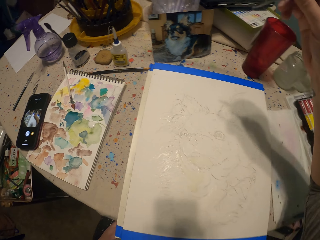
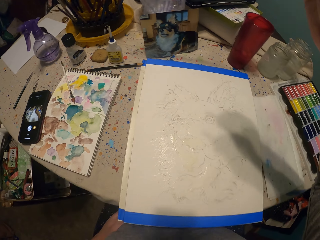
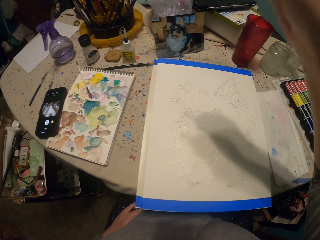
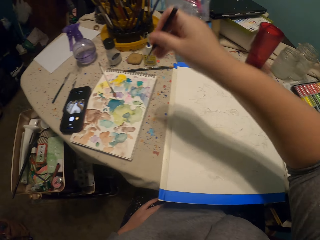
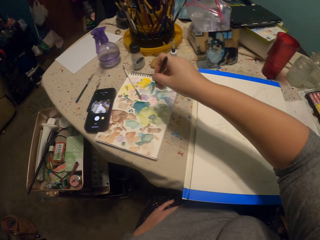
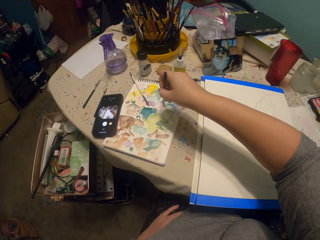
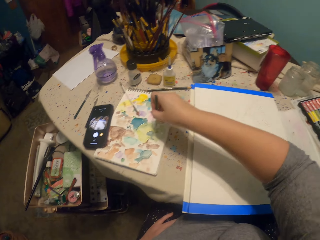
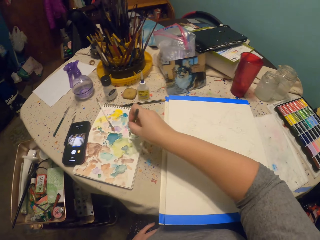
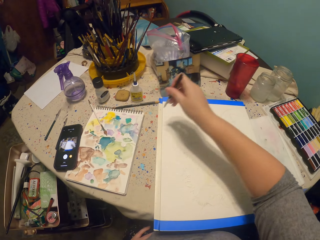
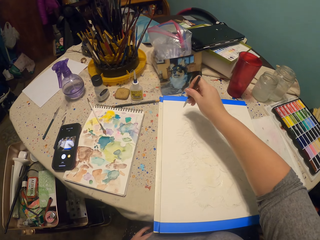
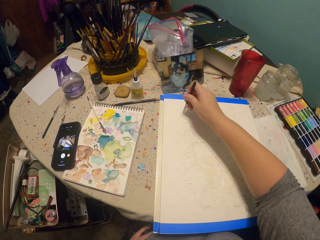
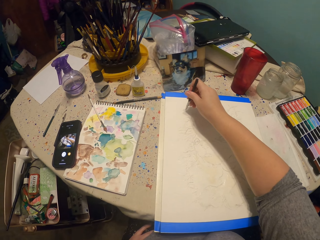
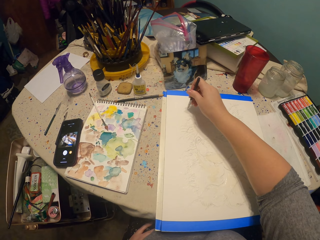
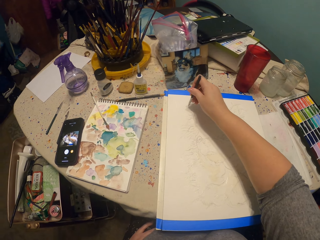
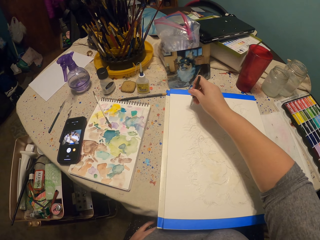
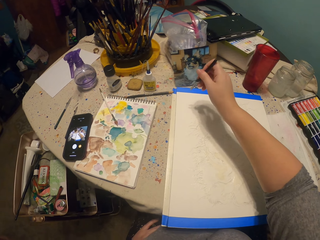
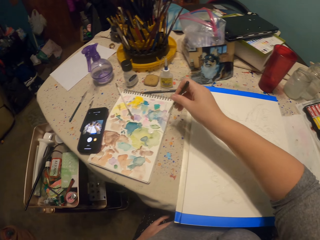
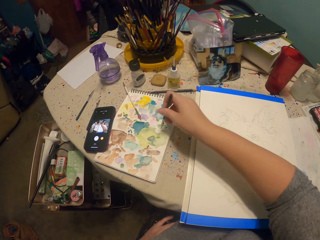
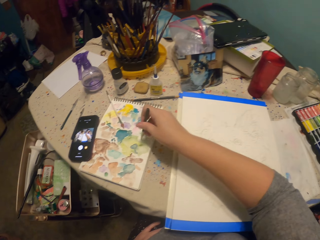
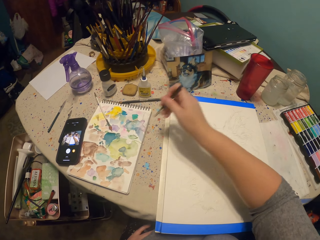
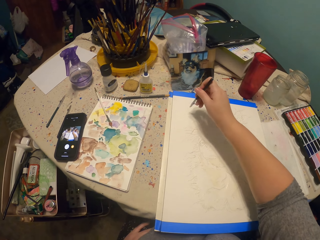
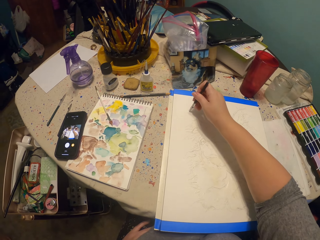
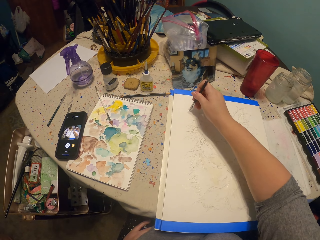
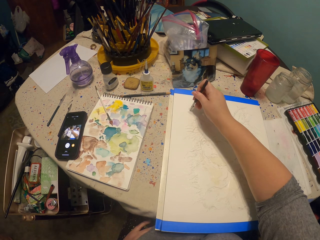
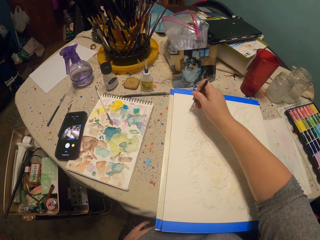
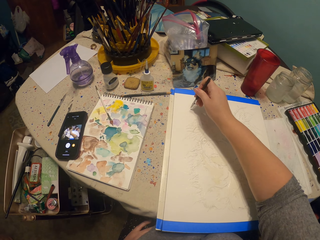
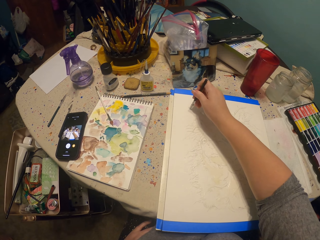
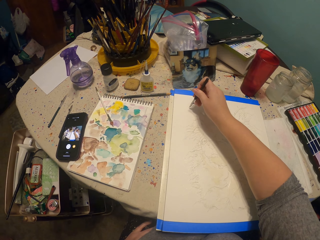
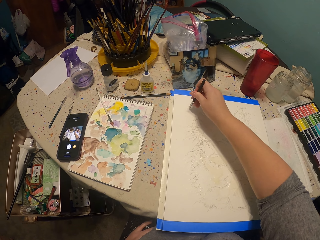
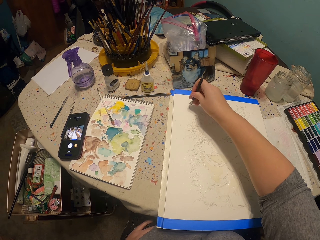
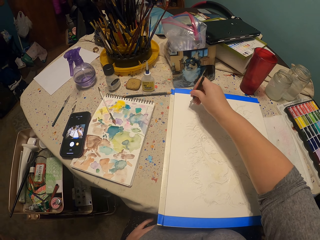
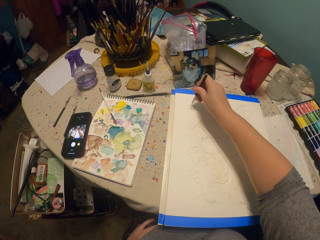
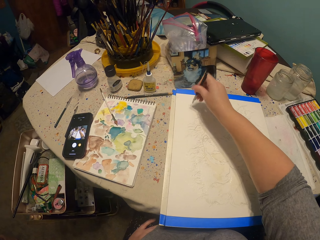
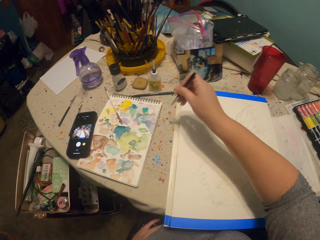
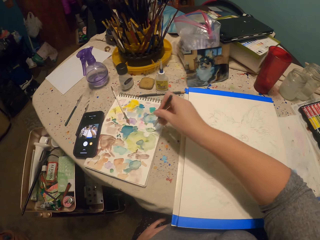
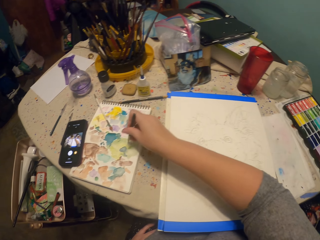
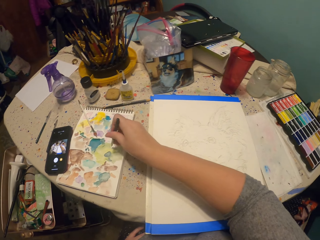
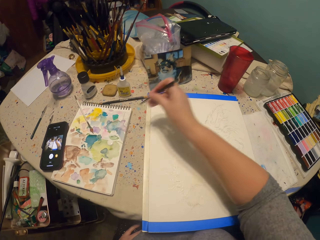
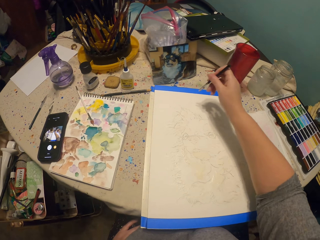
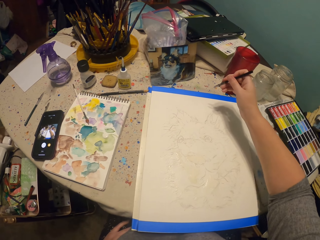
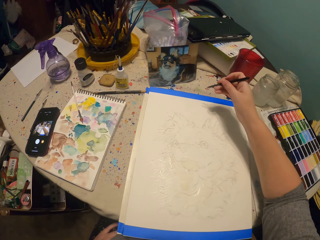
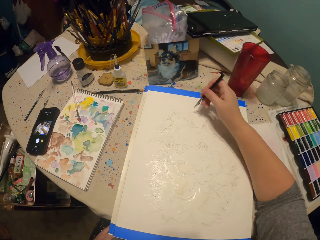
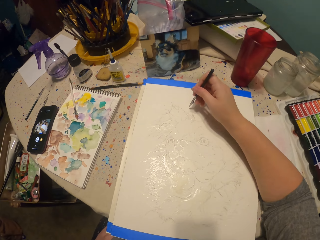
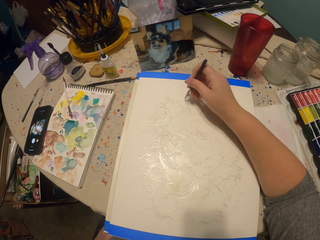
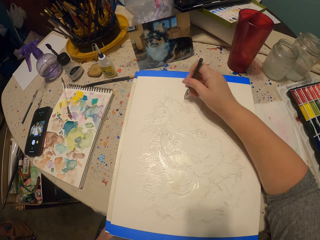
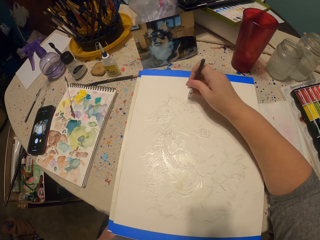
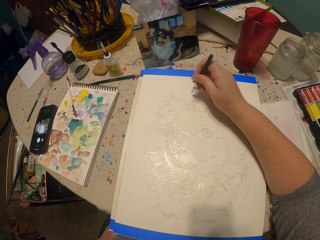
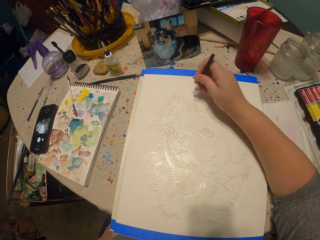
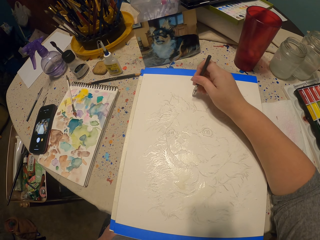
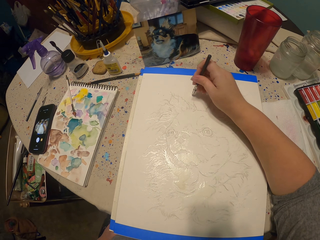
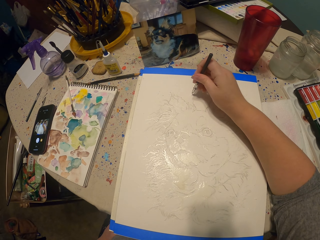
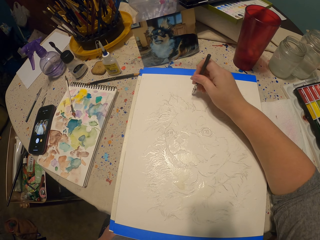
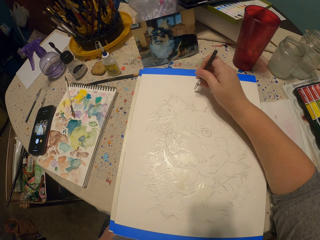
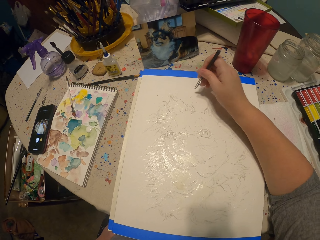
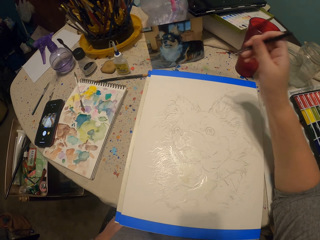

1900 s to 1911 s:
The camera wearer lifts a hand up. They pick the paint up with the brush. They dip the pen in water colors on a piece of paper. They sketch a dog on the piece of paper. They dip the pen in the water colors on the piece of paper. They sketch the dog on the piece of paper. They scoop paint. They paint a picture.

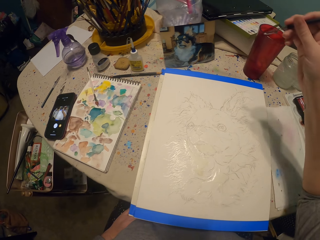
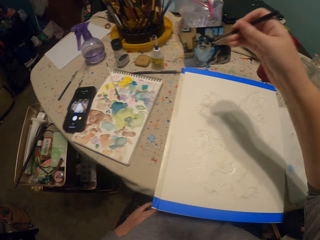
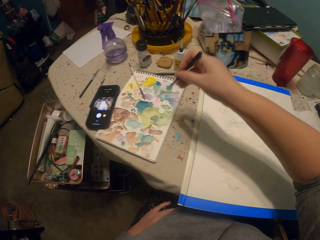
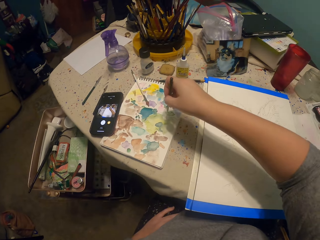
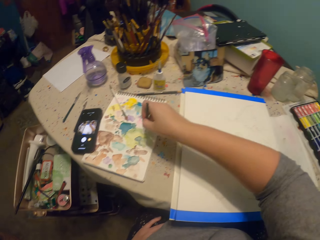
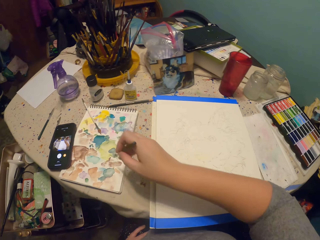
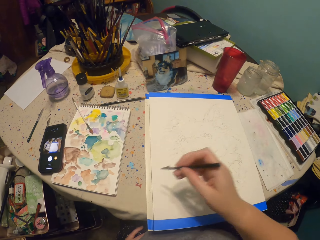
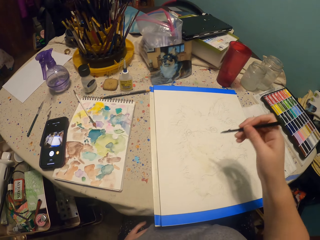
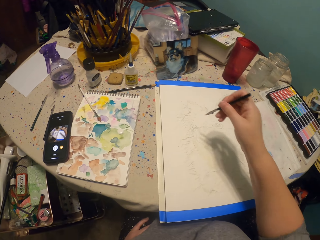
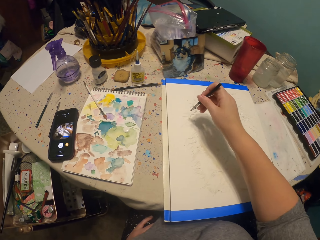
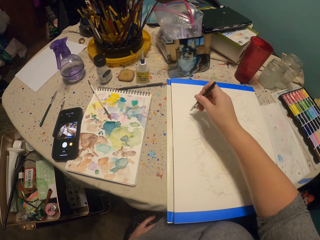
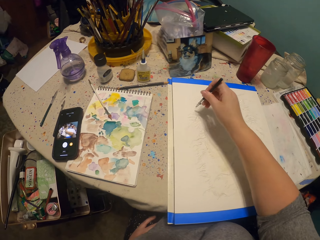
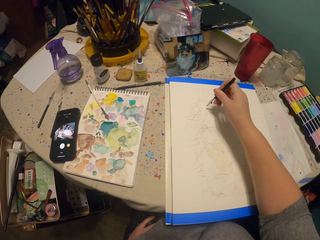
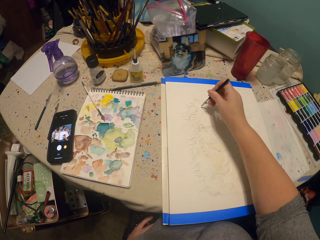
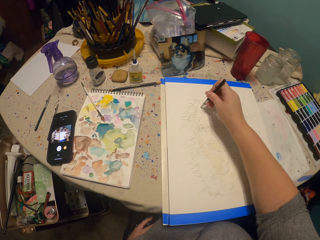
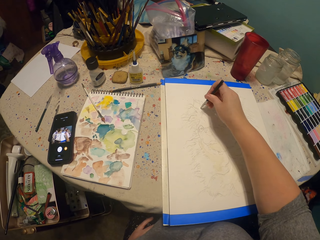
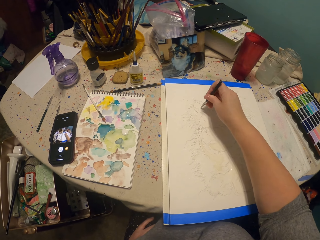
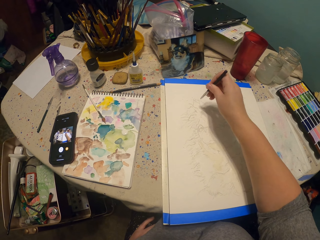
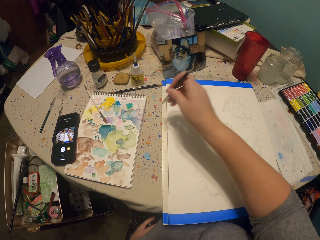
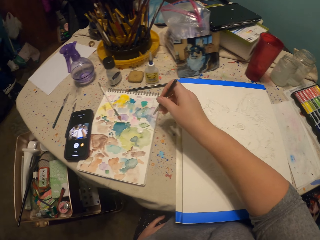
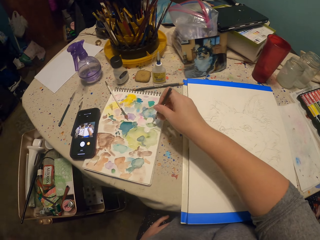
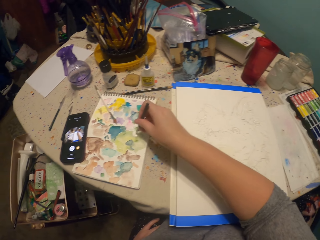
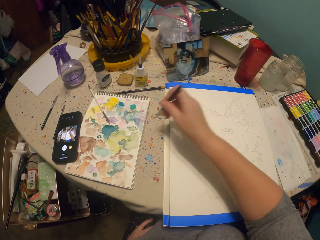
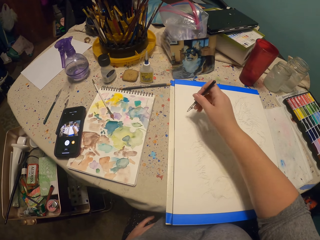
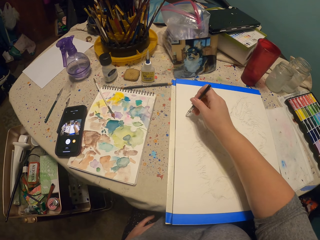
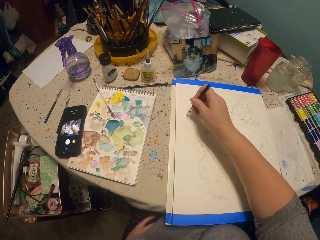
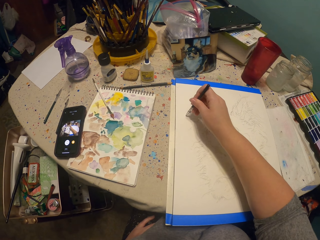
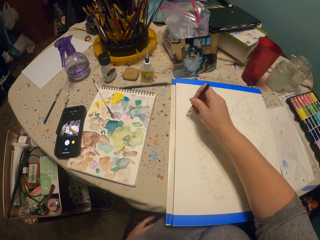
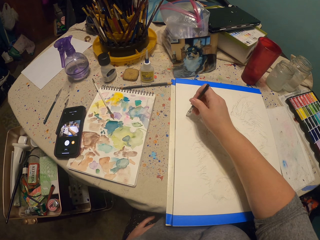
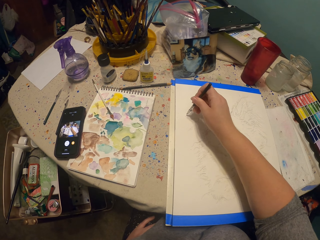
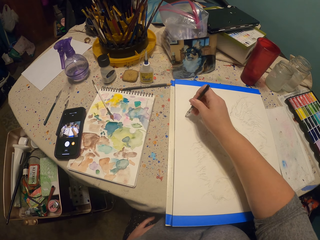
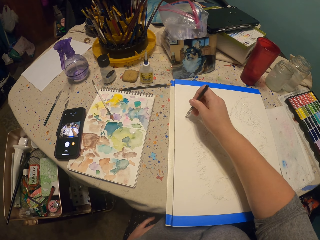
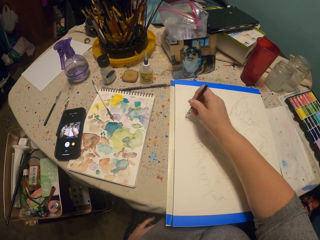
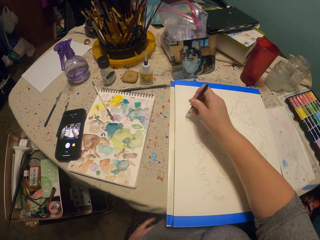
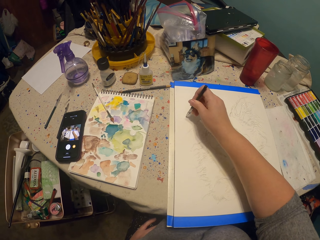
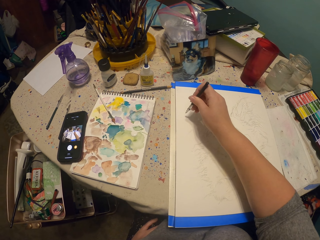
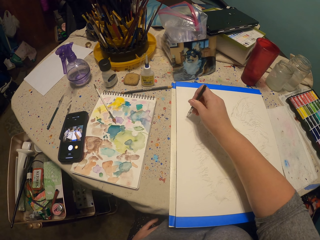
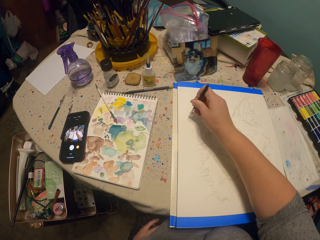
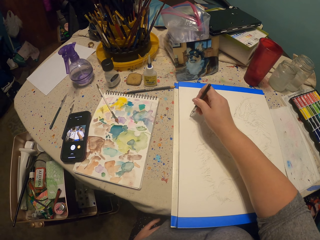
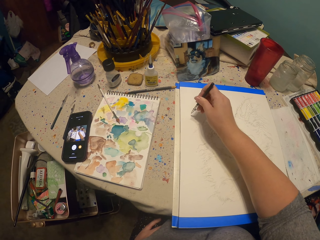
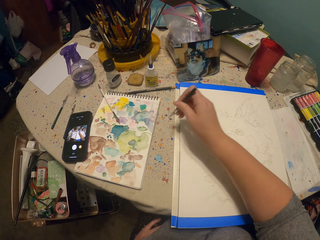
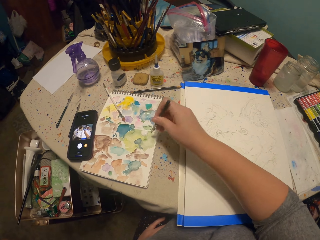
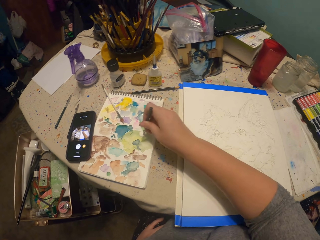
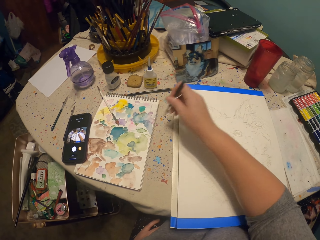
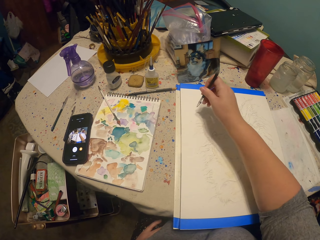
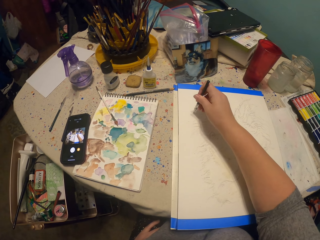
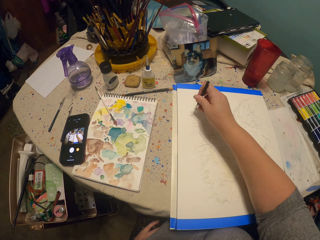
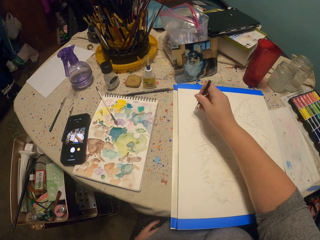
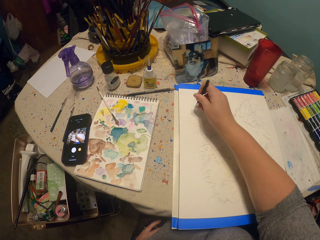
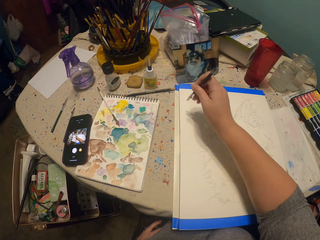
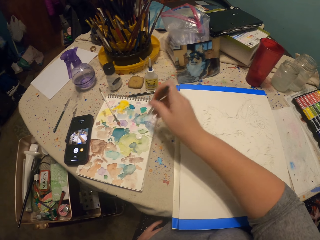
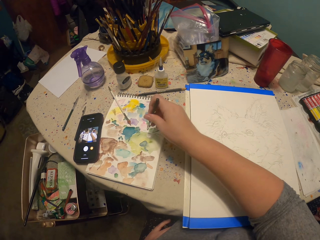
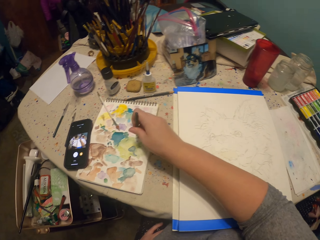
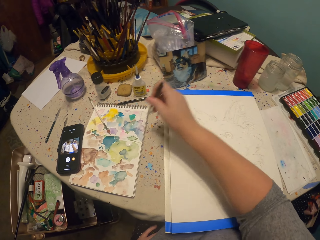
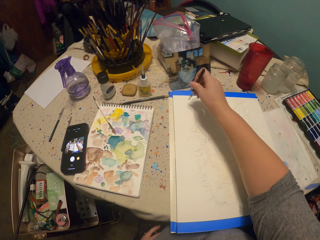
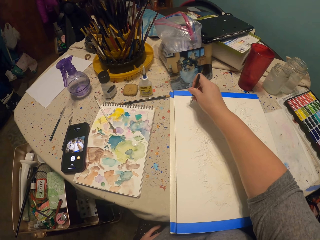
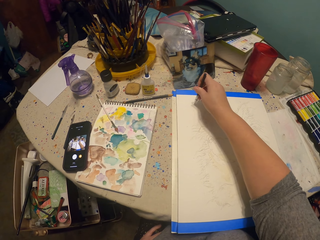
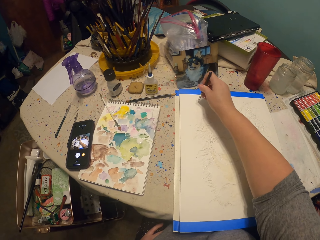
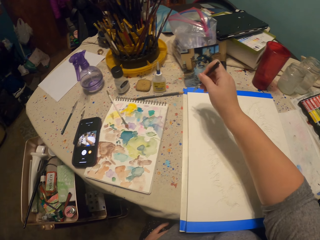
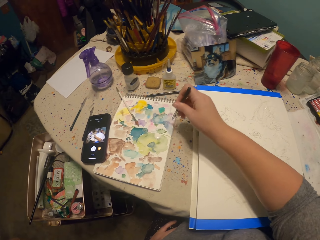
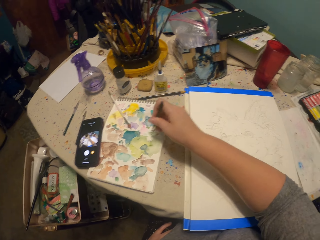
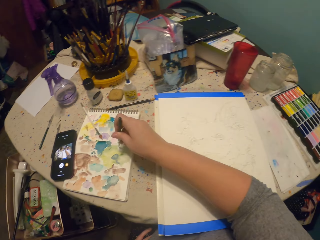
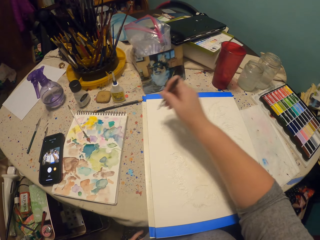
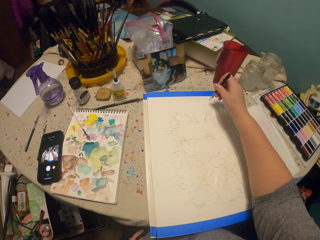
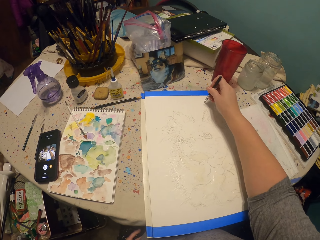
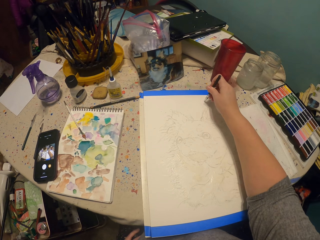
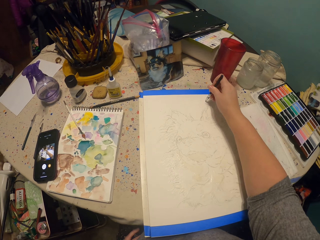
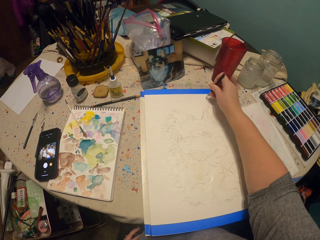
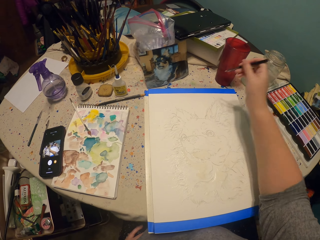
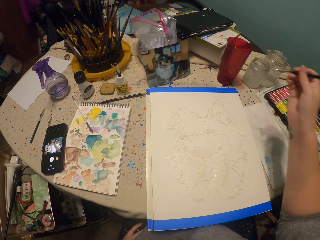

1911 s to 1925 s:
The camera wearer scoops paint. They paint a picture. They scoop paint. They paint the picture. They scoop paint. They paint the picture. They scoop paint. They paint the picture. They scoop paint. They paint the picture.
